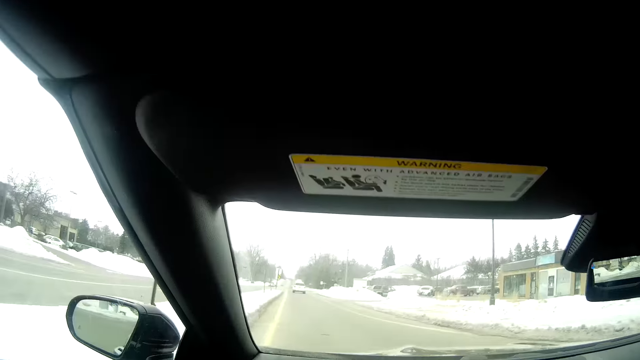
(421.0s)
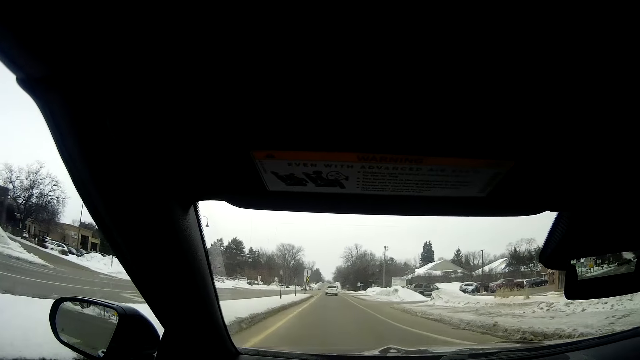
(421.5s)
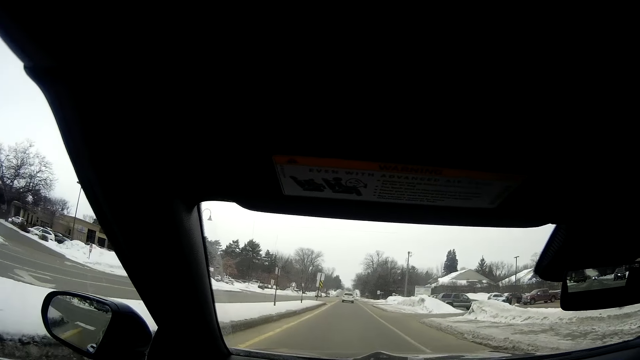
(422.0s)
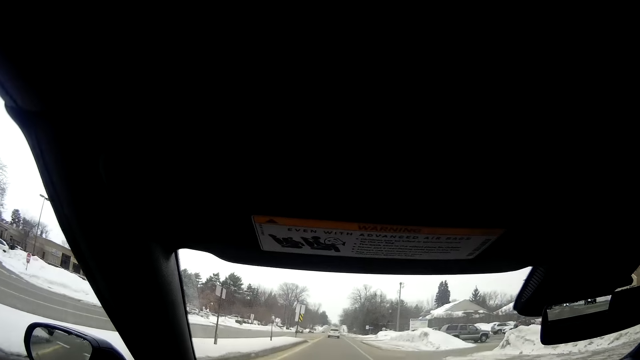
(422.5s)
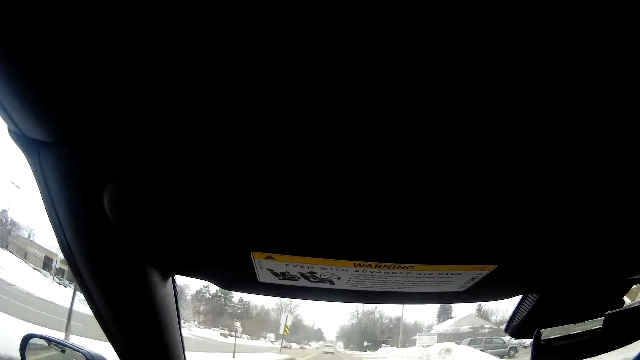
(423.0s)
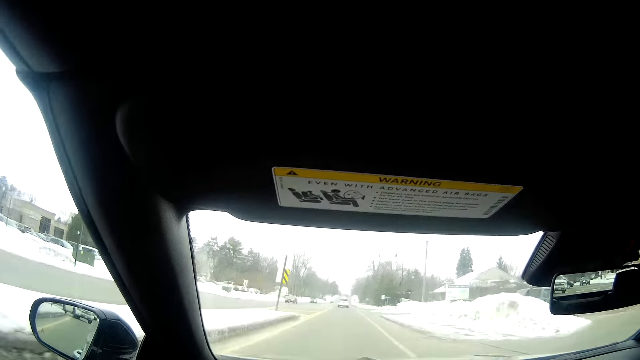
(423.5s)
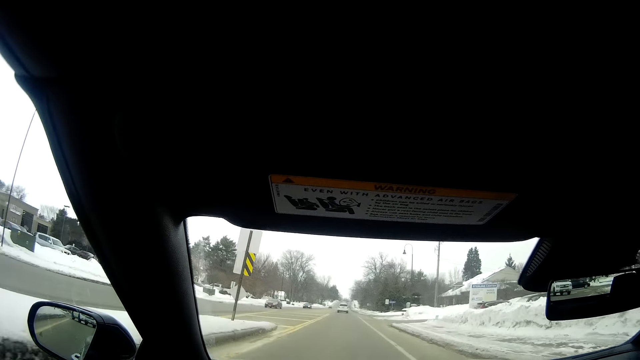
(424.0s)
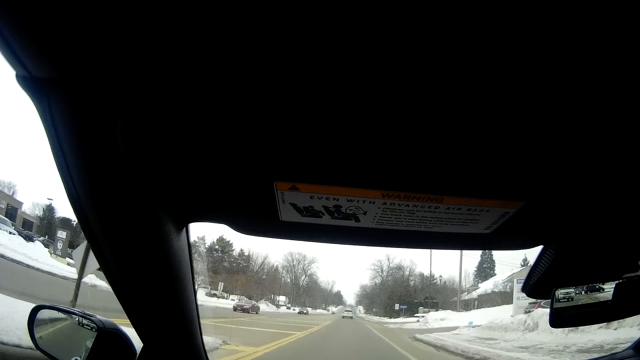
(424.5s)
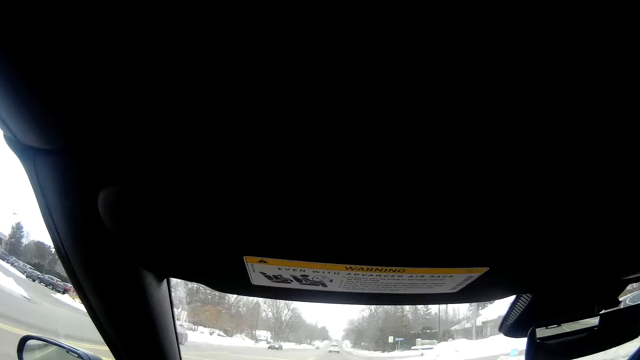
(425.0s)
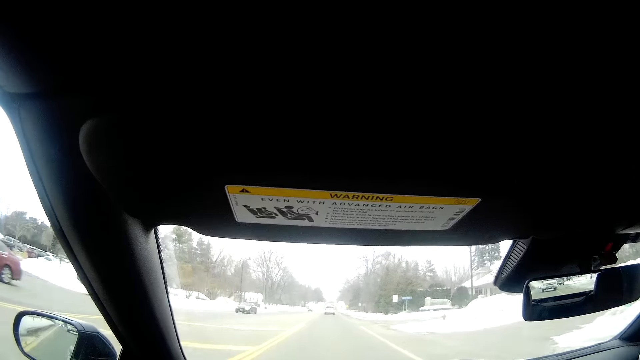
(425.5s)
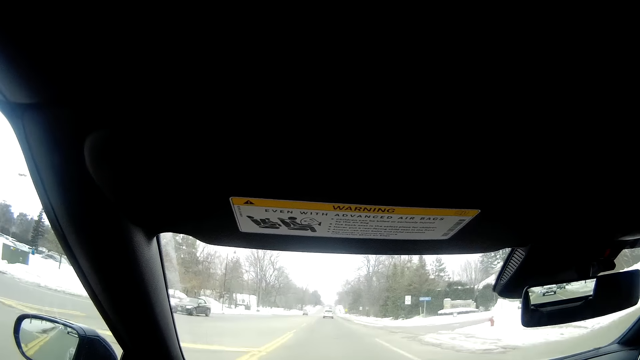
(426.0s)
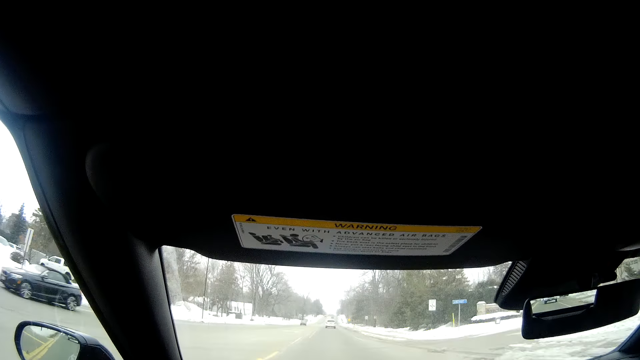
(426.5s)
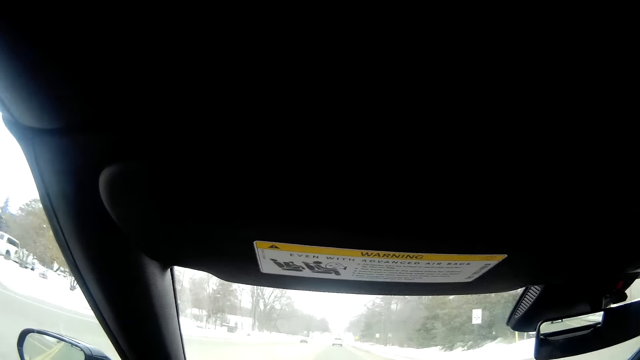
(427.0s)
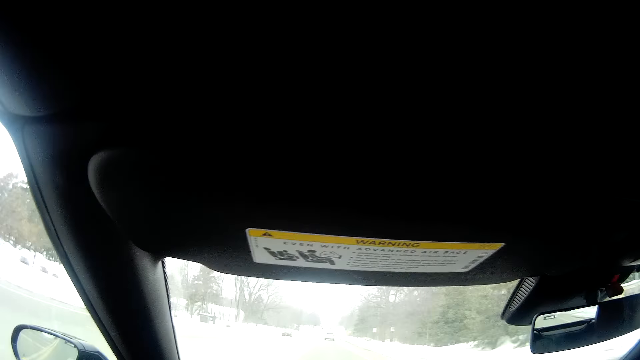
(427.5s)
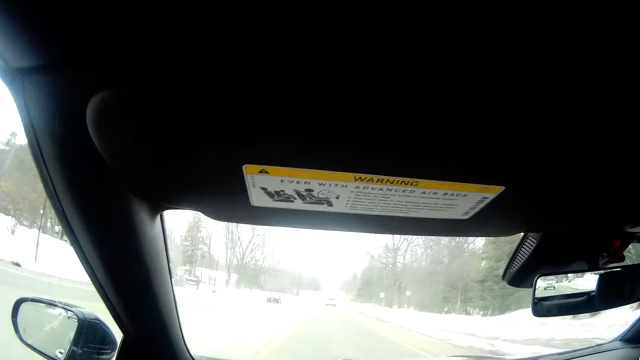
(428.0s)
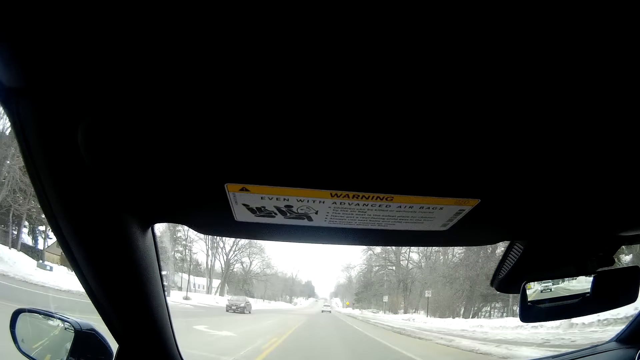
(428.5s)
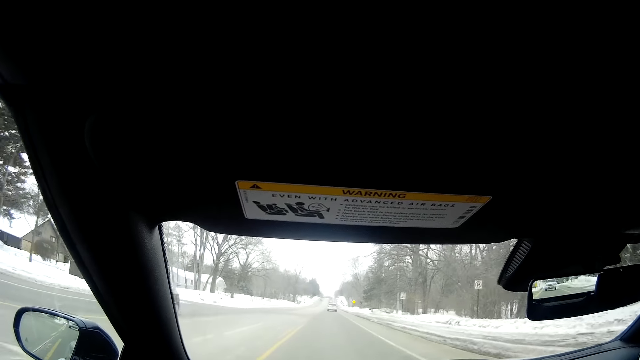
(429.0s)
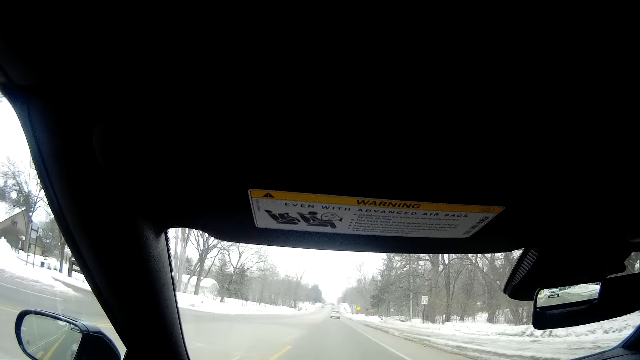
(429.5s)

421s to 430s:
The camera wearer looks in front.

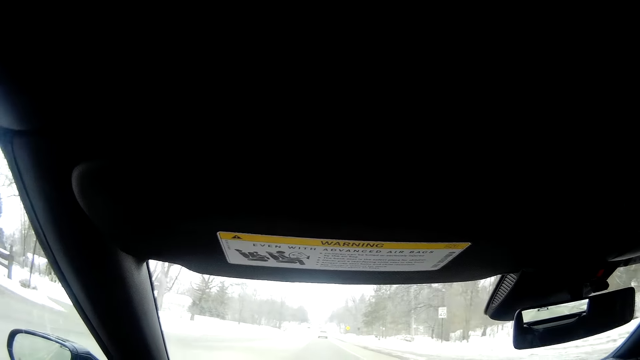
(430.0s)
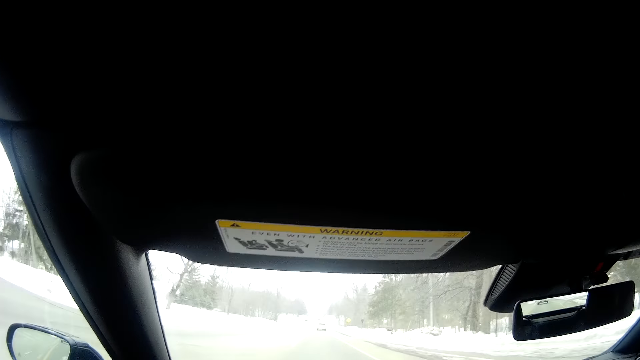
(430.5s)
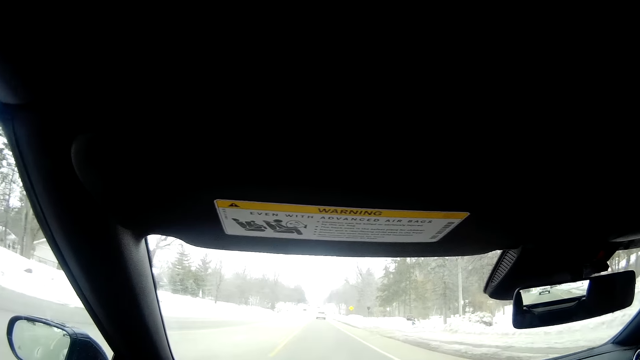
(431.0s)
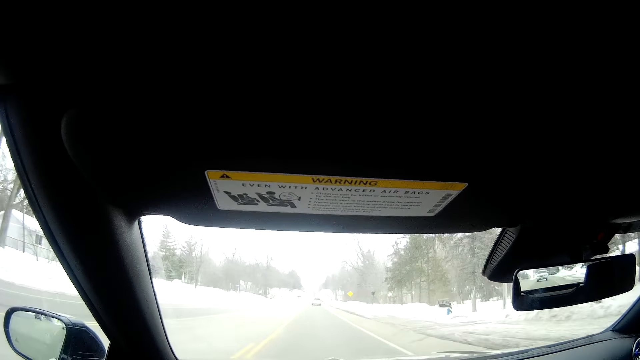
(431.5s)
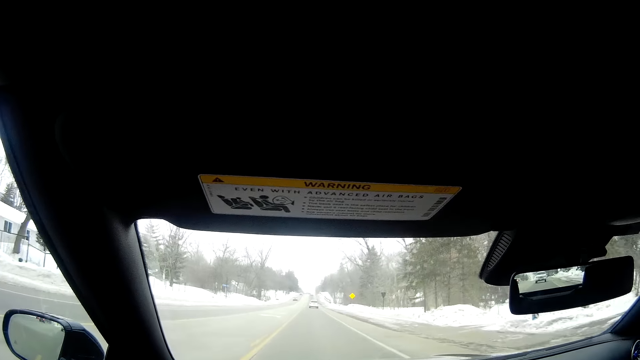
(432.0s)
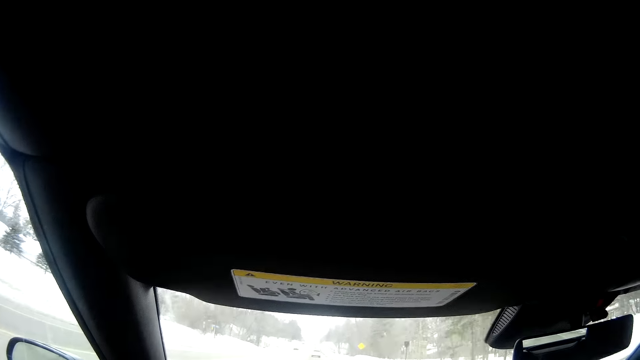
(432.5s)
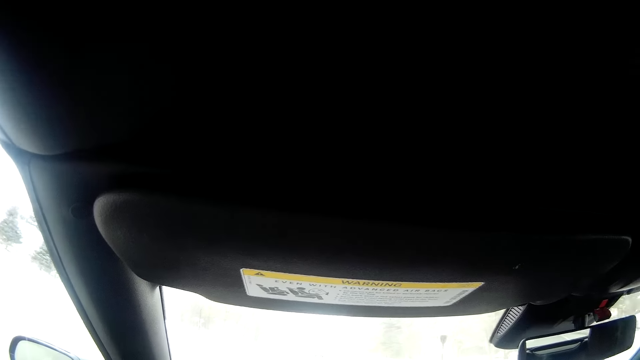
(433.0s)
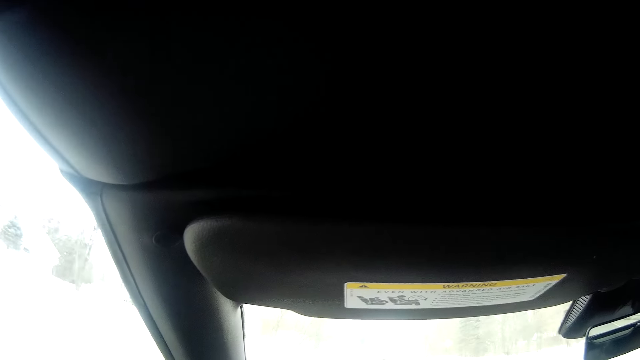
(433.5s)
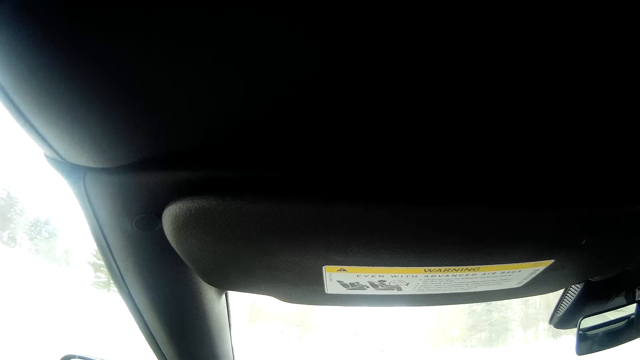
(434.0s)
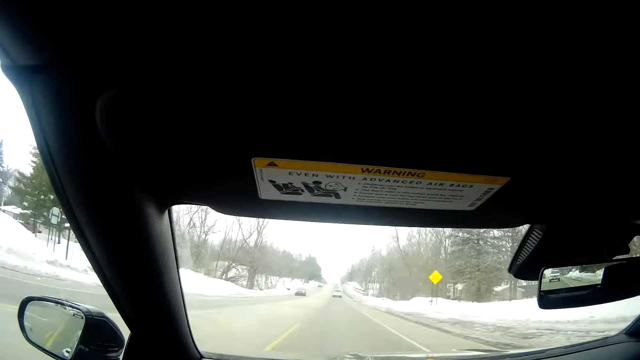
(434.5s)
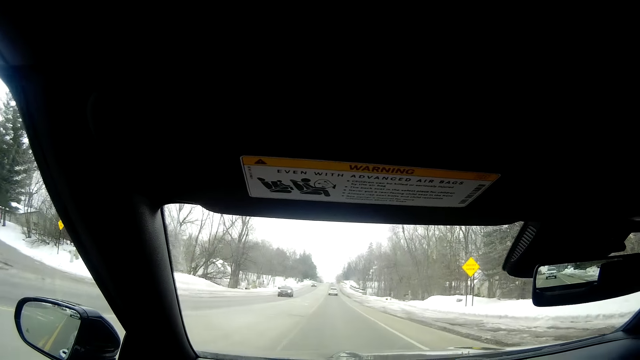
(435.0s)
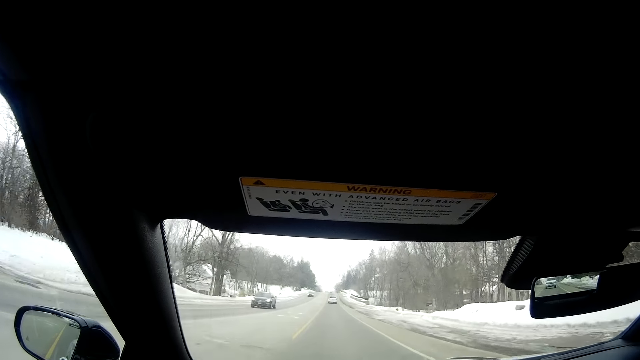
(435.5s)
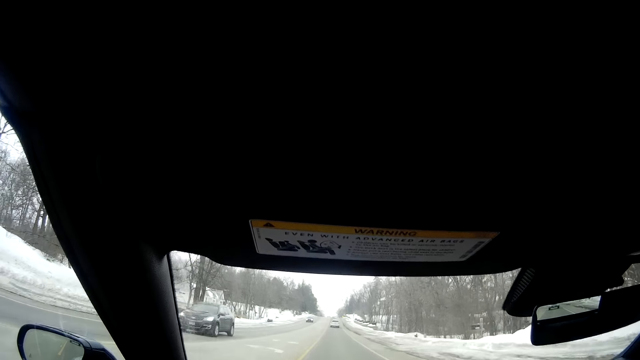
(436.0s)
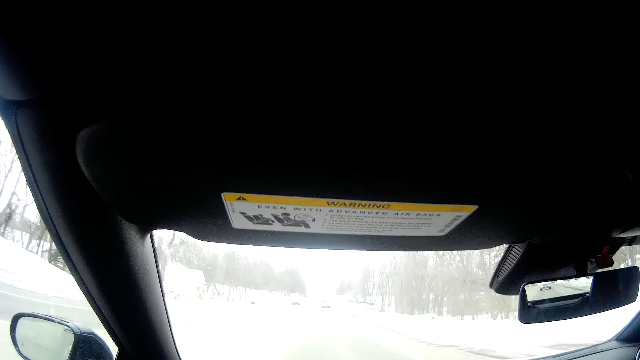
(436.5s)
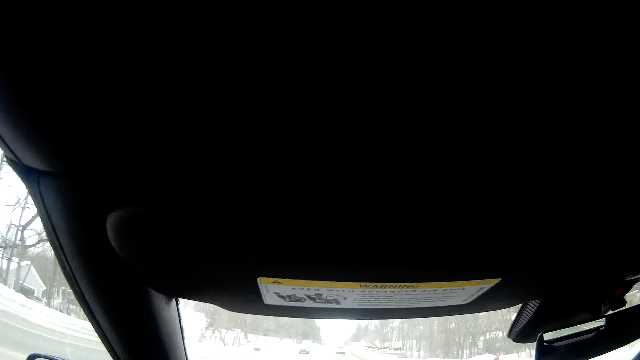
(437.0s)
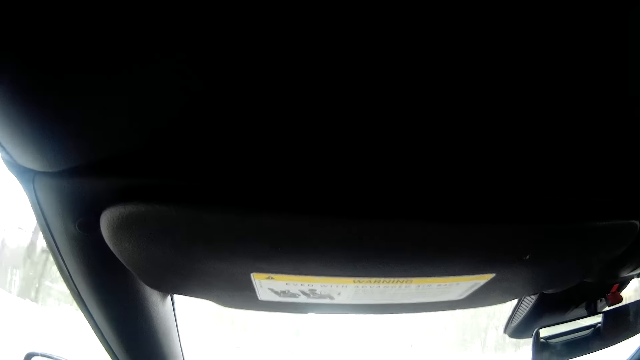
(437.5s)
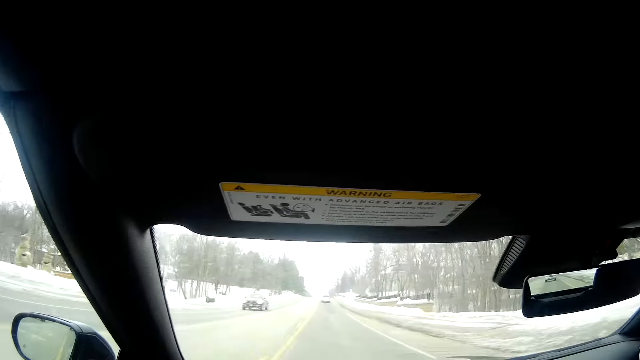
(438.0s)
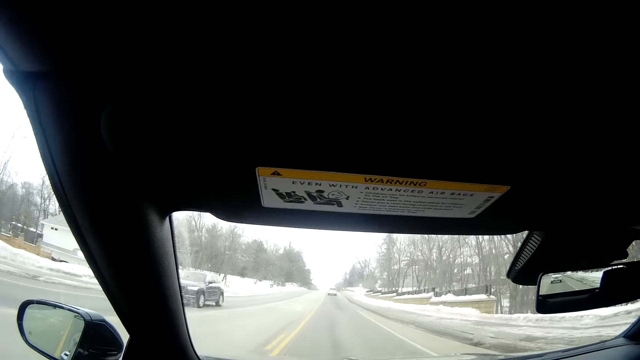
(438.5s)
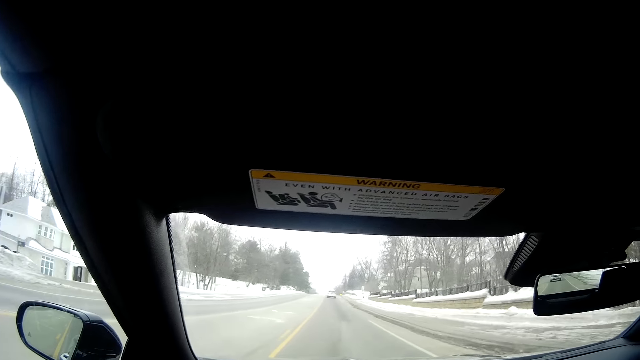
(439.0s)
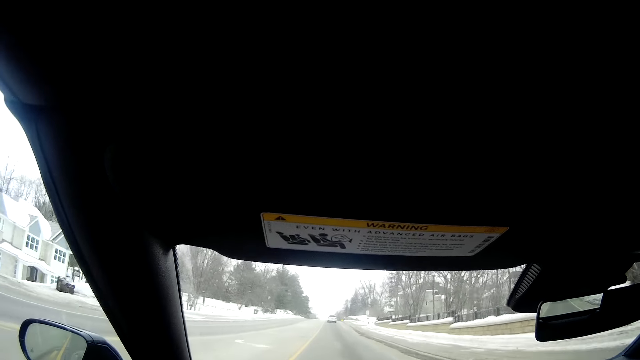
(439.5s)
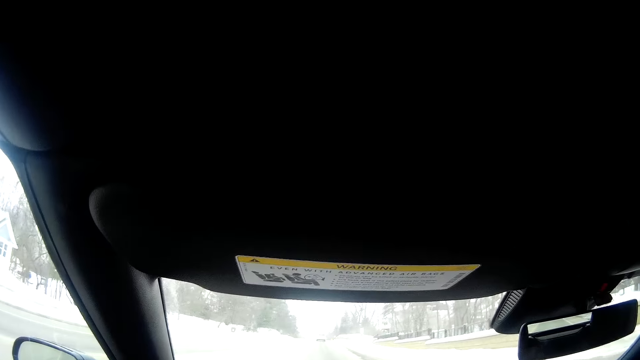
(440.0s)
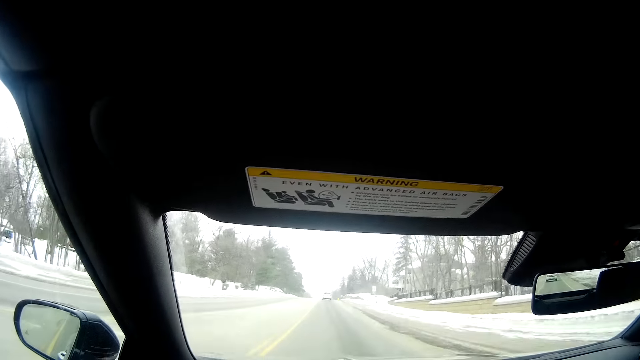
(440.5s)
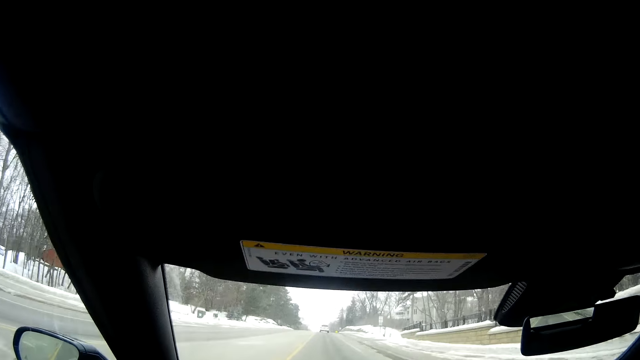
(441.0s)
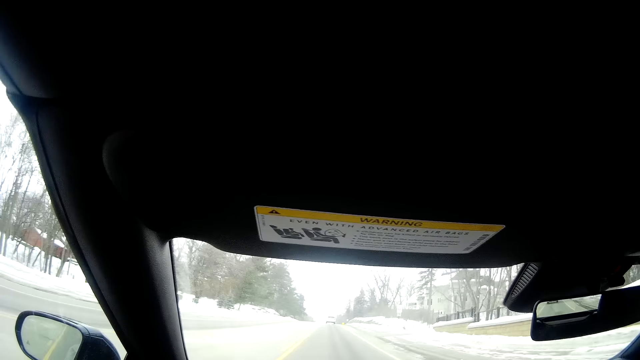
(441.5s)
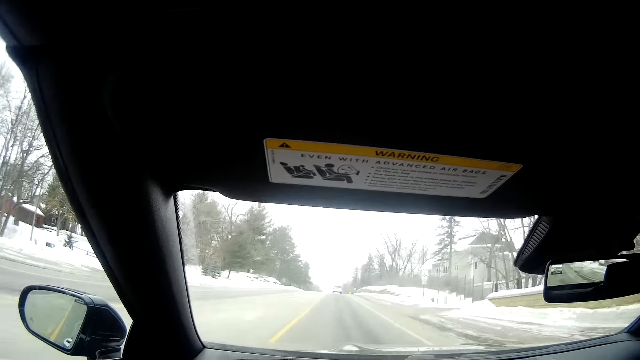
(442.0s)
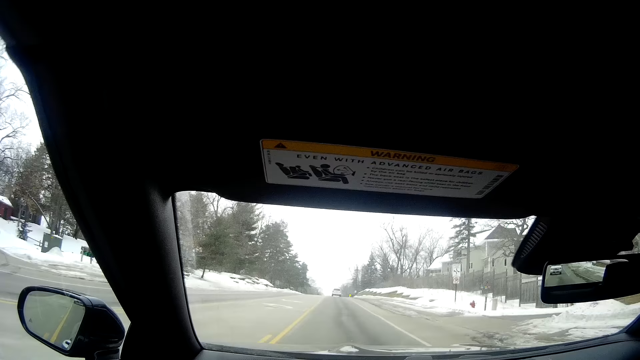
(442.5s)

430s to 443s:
The camera wearer shakes his head.
